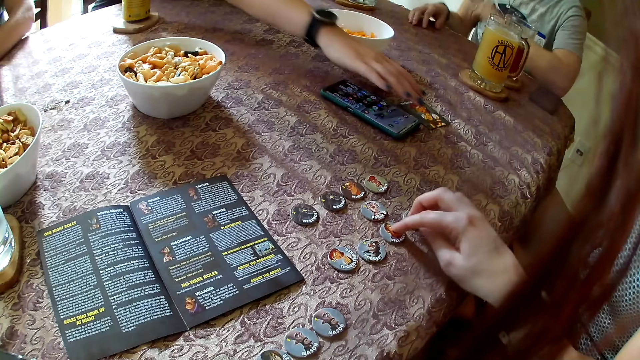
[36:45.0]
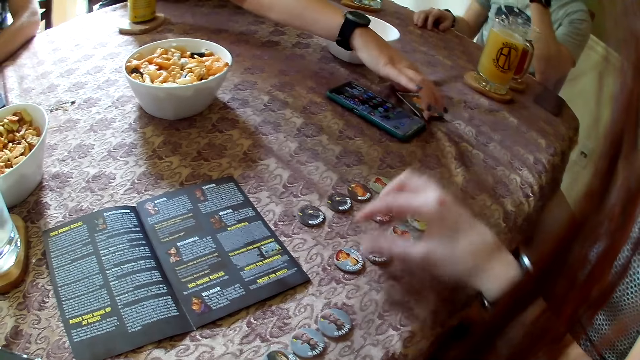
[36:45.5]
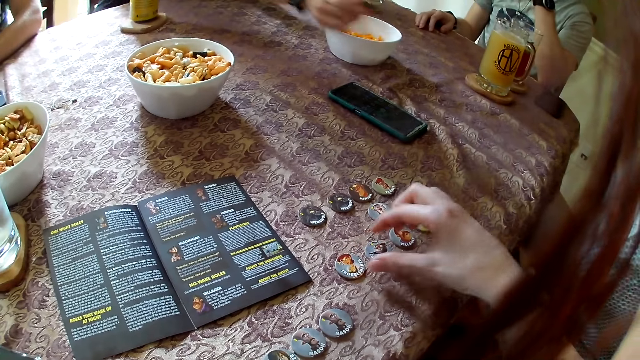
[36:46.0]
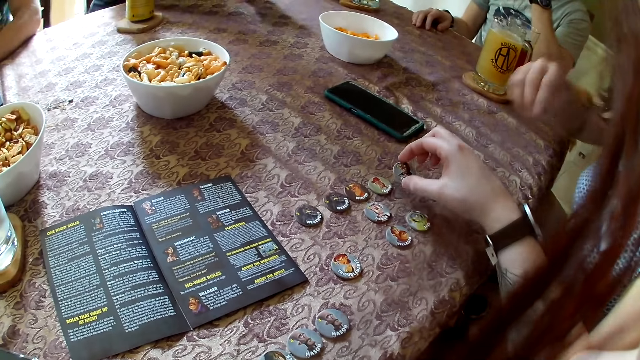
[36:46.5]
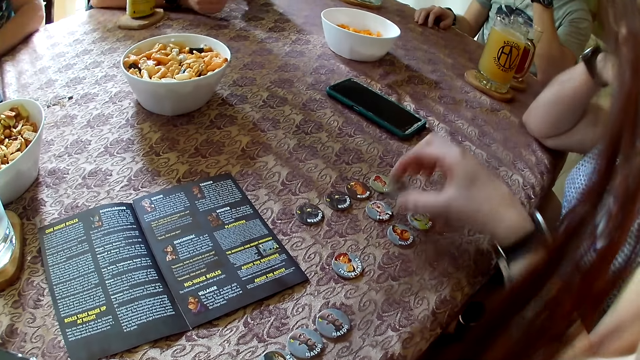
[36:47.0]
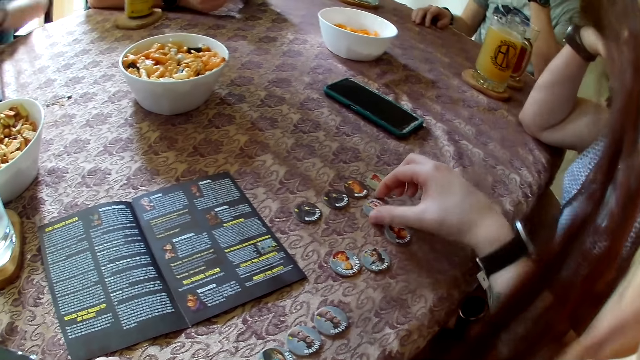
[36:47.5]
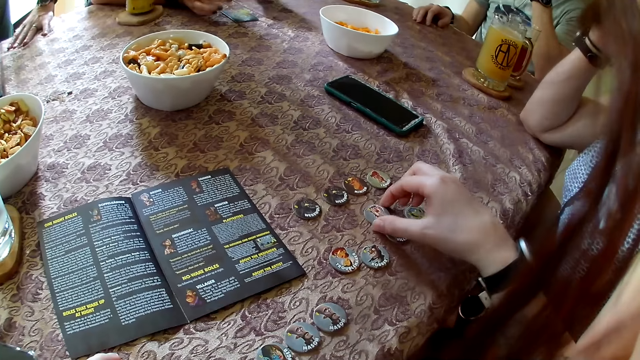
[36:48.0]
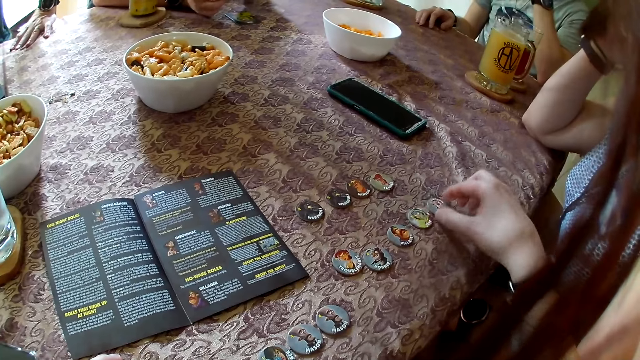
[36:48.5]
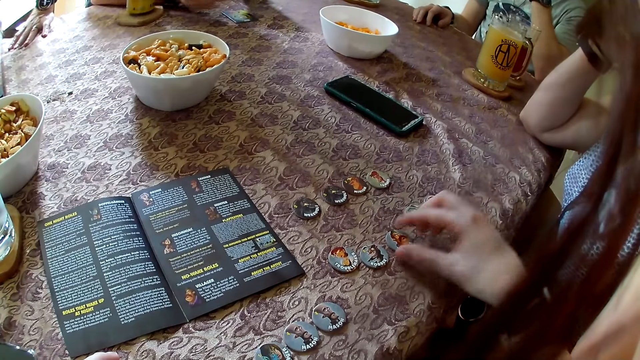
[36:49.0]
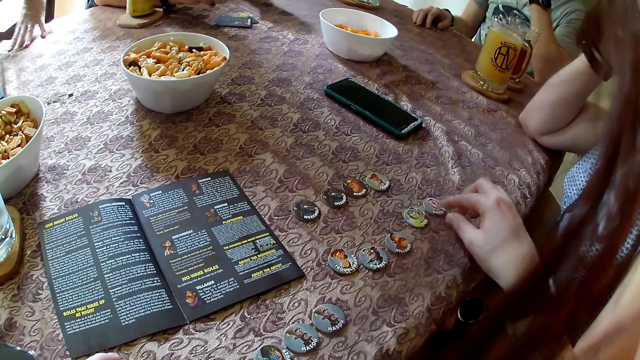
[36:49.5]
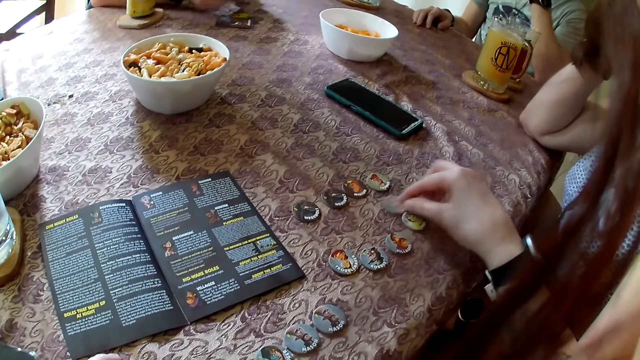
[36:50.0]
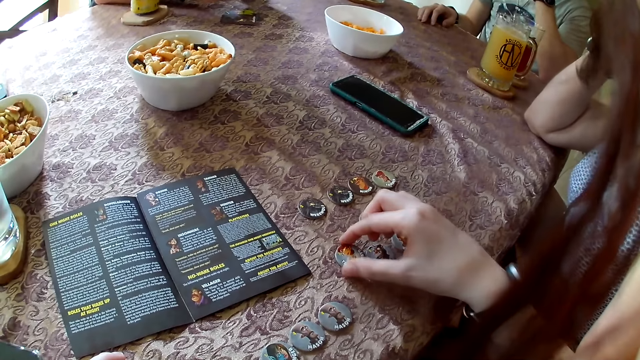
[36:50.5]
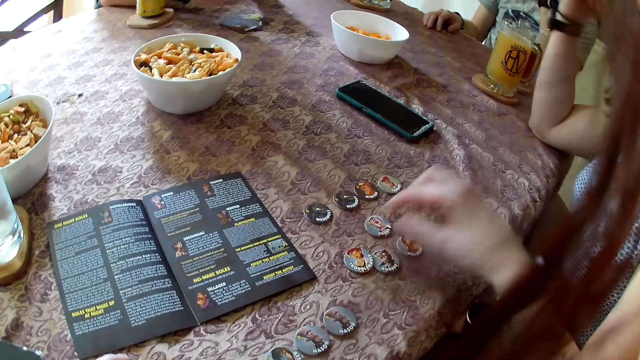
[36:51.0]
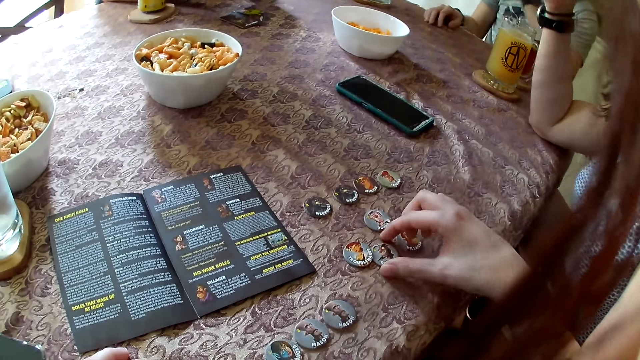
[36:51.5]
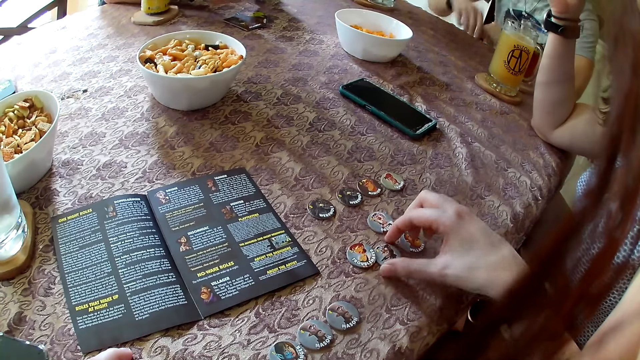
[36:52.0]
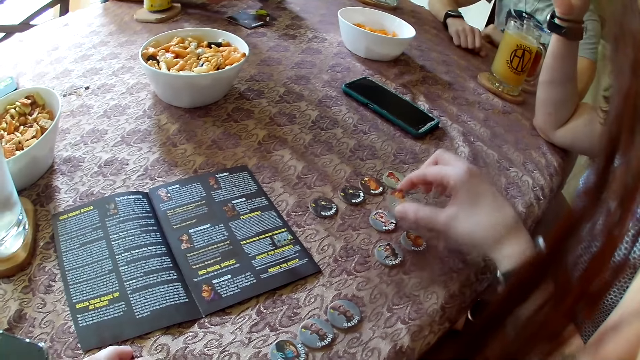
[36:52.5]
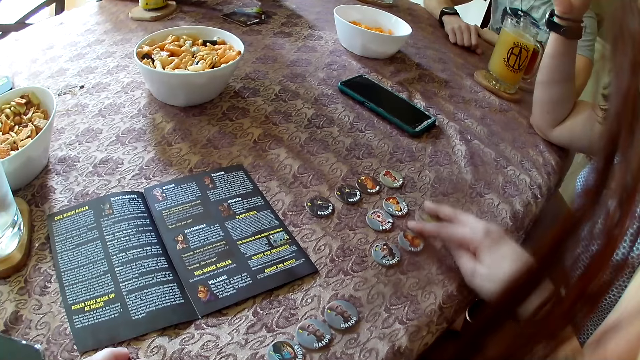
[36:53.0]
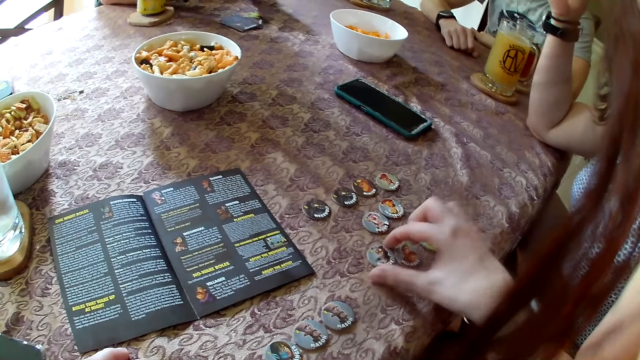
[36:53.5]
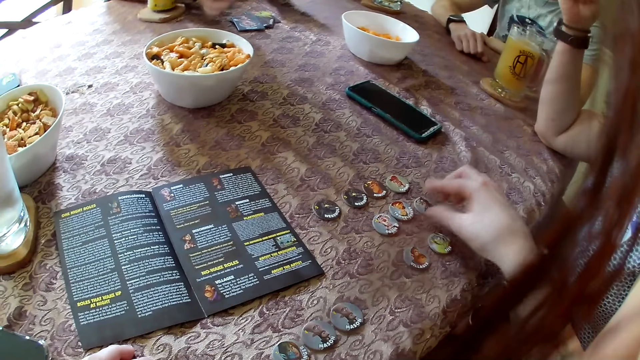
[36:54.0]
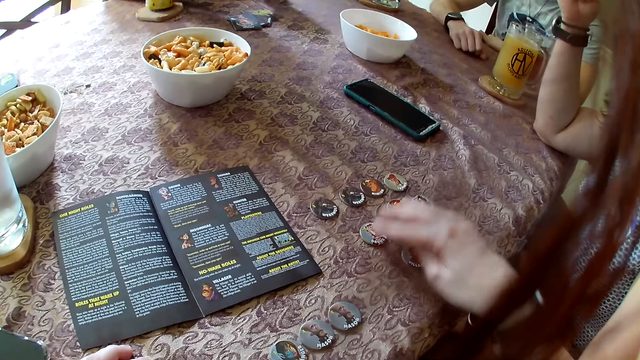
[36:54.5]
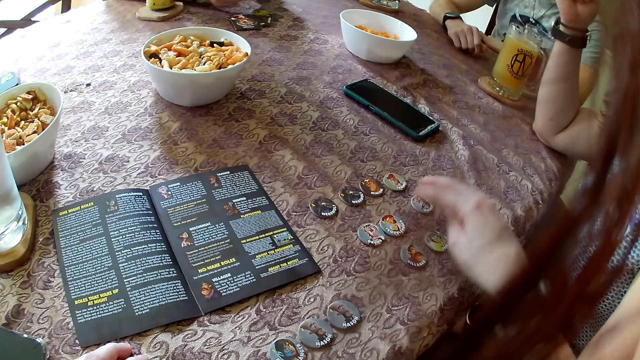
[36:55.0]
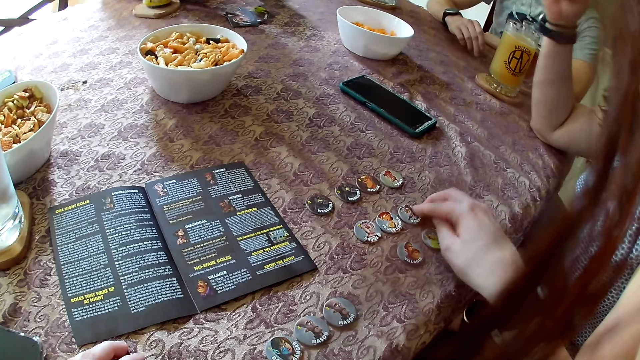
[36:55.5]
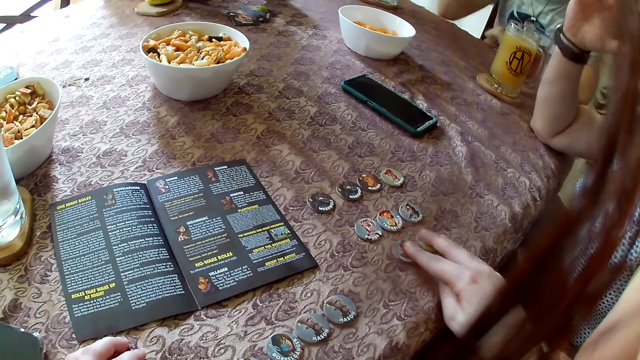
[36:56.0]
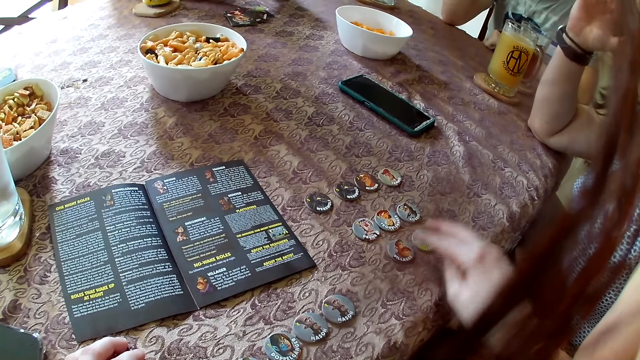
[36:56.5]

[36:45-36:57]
A man drags the card on the table with his right hand and rests his right hand on the table. The camera wearer moves the role token on the table with her right hand. The man rests his left hand on the table. A woman lifts some cards on the table with her right hand. The camera wearer adjusts the role token on the table with her right hand and lifts the role token on the table with her right hand. Another woman rests her right hand on the table. The camera wearer drops the role token in her right hand on the table and moves the role token on the table with her right hand. Another man rests his left hand on the table. The first woman drops a card in her right hand on the table. The camera wearer lifts the role token on the table with her right hand, drops the role token in her right hand on the table, and adjusts the role token on the table with her right hand. The first woman drops the card in her right hand on the table. The camera wearer moves a card on the table with her right hand and adjusts the role token on the table with her right hand. The first woman drops a card in her right hand on the table. The camera wearer adjusts the role token on the table with her right hand. The first man rests his right hand on the table. The camera wearer lifts the role token on the table with her right hand, moves the role tokens on the table with her right hand, and lifts the role token on the table with her right hand. The first woman drops a card in her right hand on the table. The camera wearer drops the role token in her right hand on the table. She adjusts the role token on the table with her right hand. She does so repeatedly. She adjusts the role tokens on the table with her right hand.

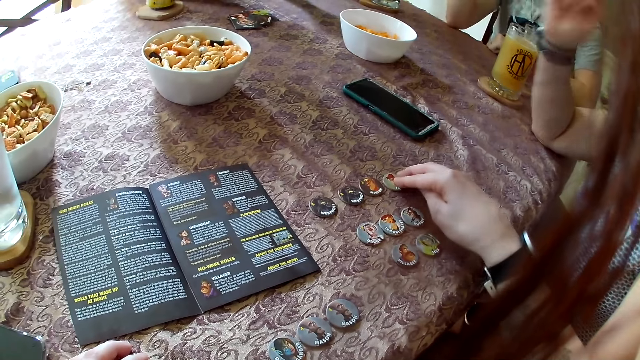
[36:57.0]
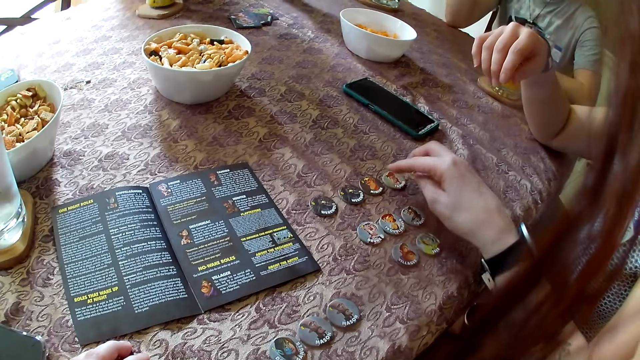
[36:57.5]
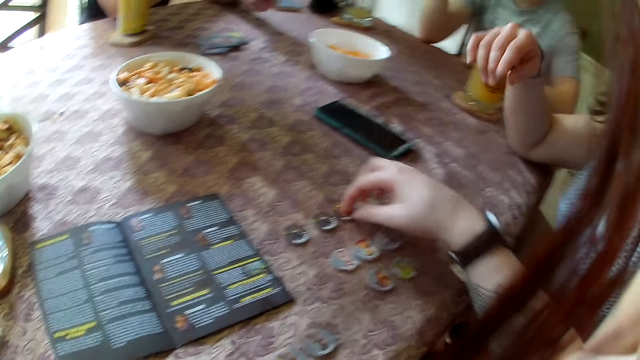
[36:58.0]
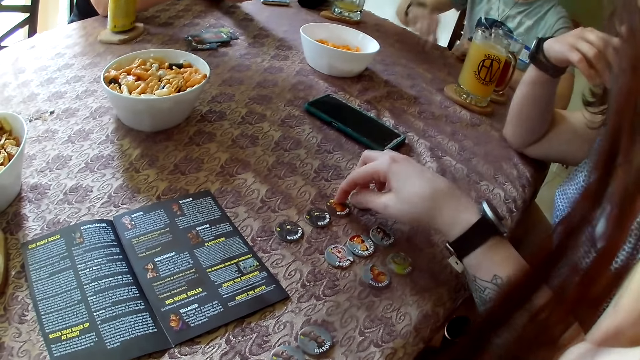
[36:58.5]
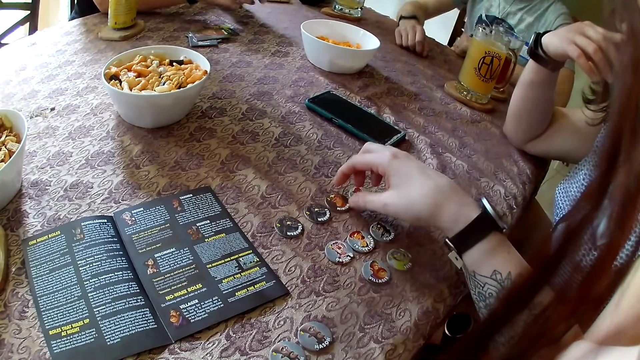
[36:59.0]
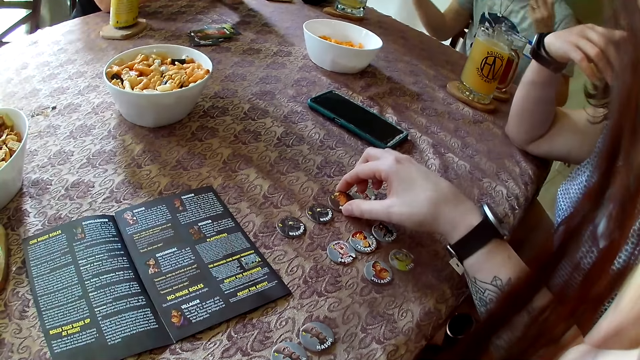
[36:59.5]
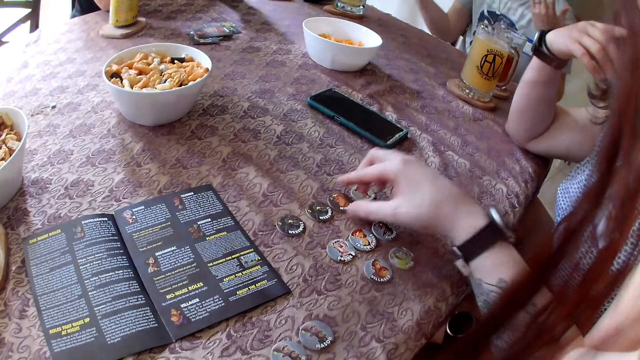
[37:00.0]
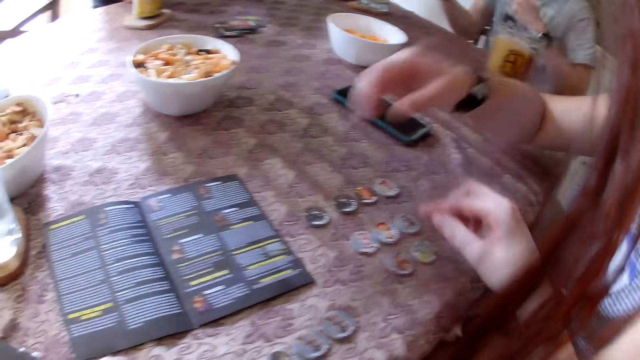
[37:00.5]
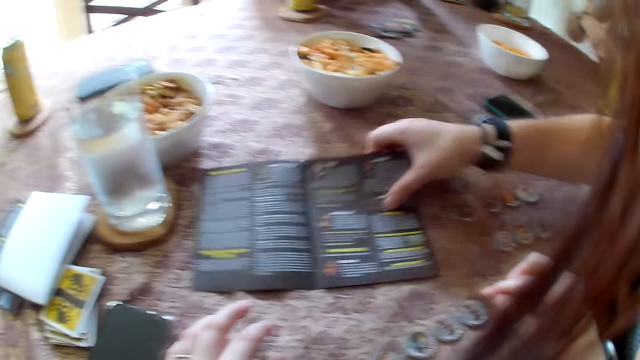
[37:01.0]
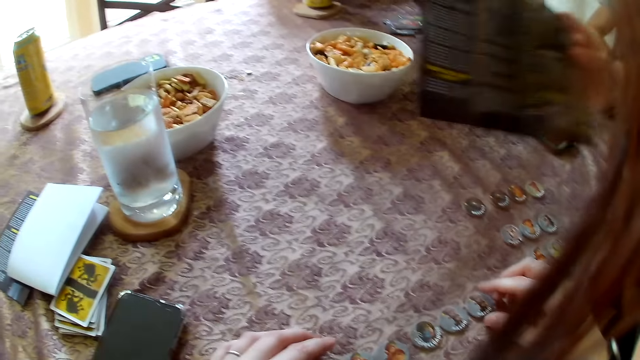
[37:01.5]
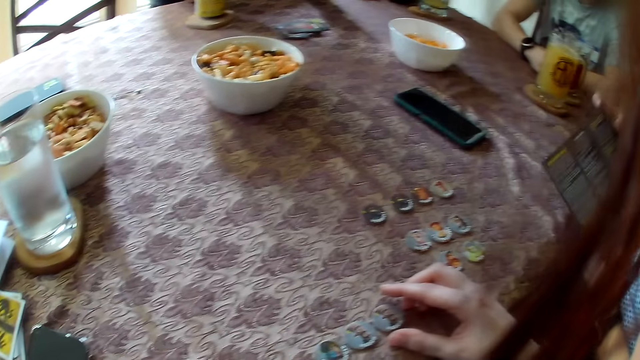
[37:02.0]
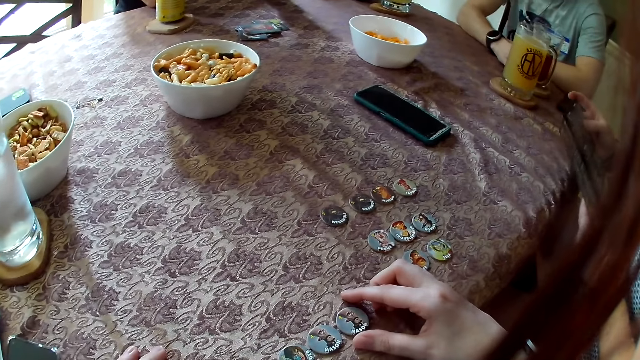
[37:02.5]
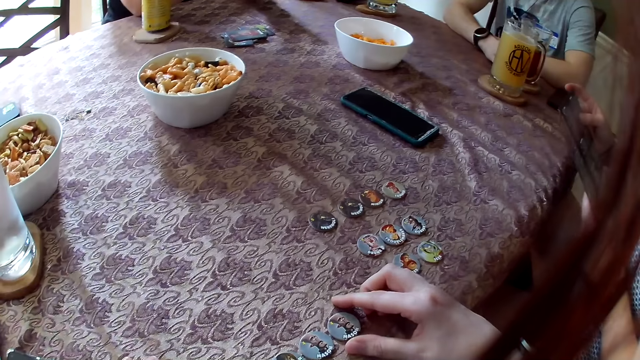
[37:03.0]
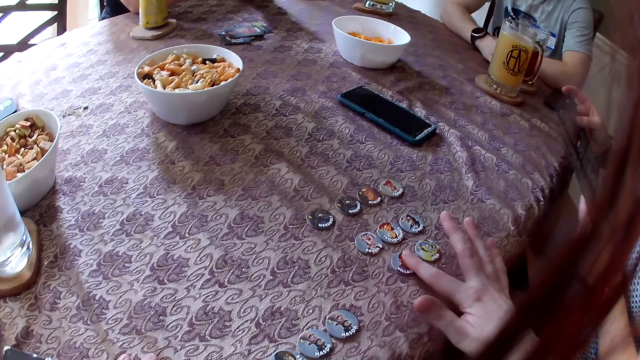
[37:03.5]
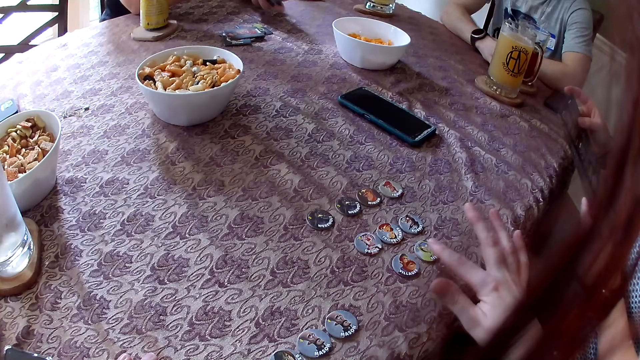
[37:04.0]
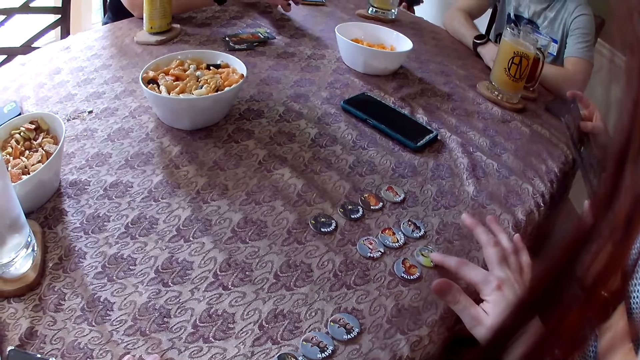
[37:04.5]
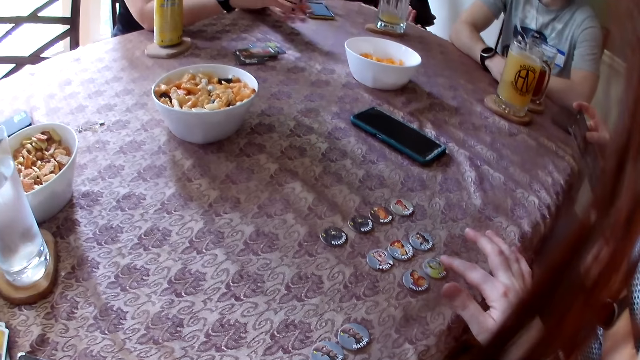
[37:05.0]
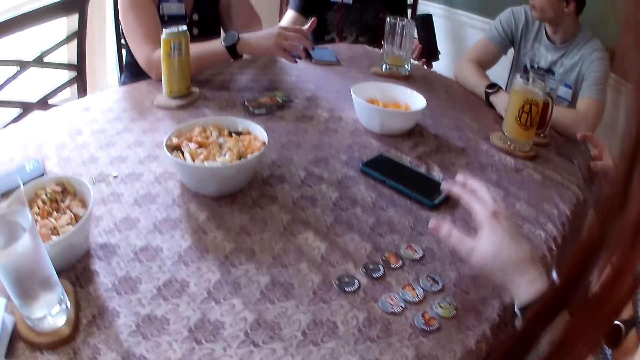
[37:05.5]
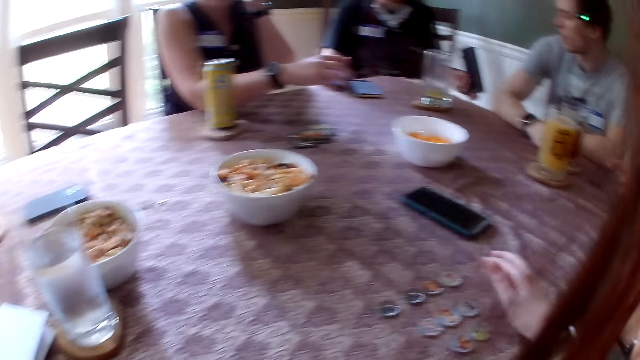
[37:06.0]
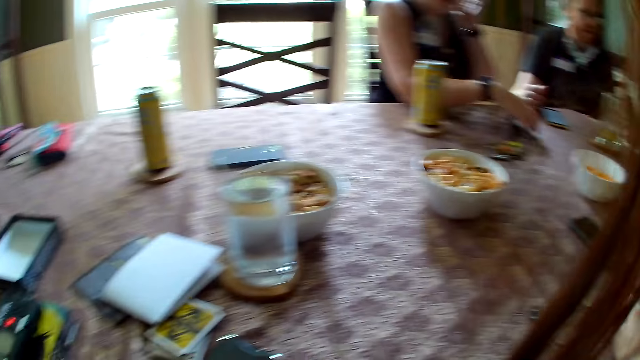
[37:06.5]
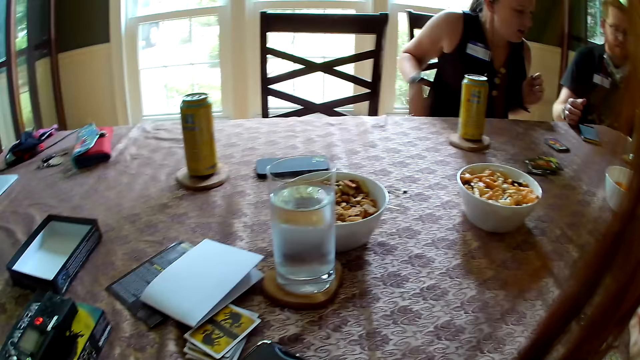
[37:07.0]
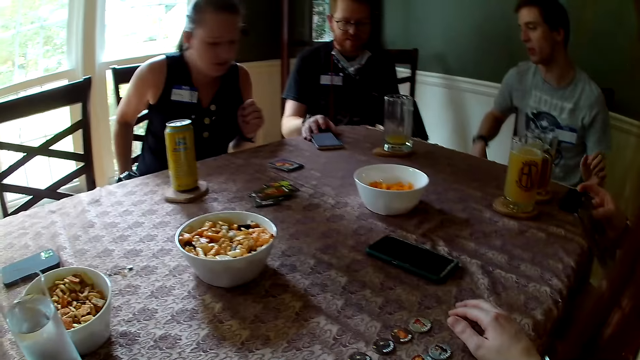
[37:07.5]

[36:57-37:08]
The camera wearer holds a role token on the table with her right hand. A woman drops the card in her right hand on the table. The camera wearer taps her right hand on a card. Another woman touches her face with her right hand. A man rests his right hand on the table. The camera wearer lifts the role token on the table with her right hand and drops the role token in her right hand on the table. The other woman lifts the game guide on the table with her right hand. The camera wearer adjusts the role token on the table with her right hand. She does so again. Another man holds up a phone in his left hand. The camera wearer rests her right hand on the table. The first woman drops a card in her right hand on the table.
